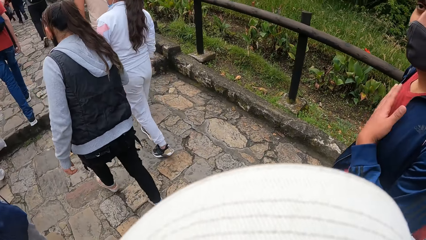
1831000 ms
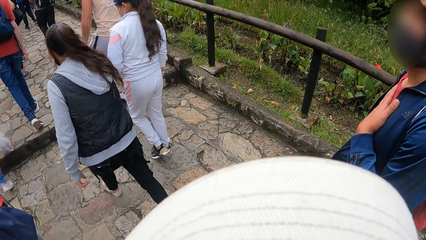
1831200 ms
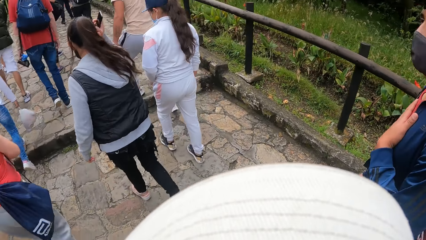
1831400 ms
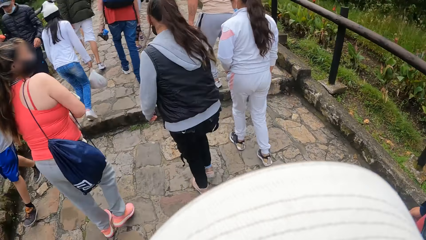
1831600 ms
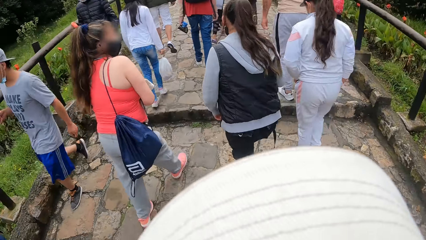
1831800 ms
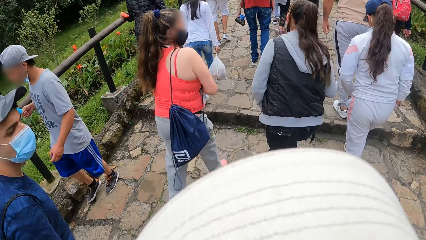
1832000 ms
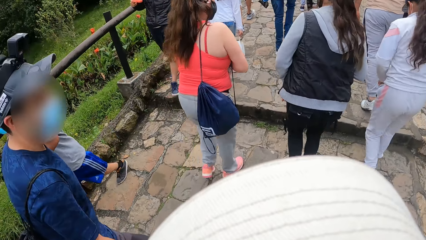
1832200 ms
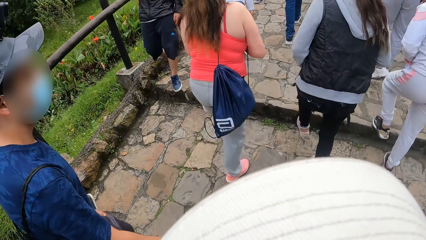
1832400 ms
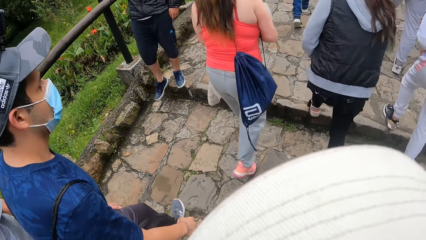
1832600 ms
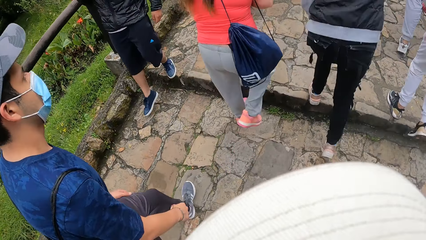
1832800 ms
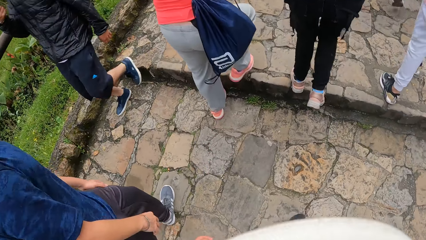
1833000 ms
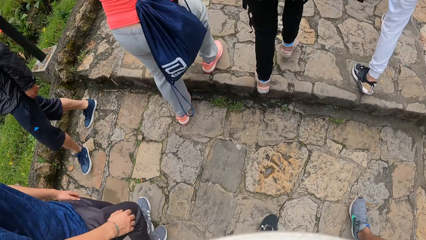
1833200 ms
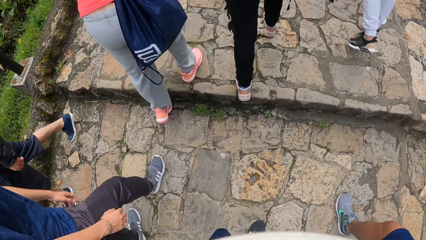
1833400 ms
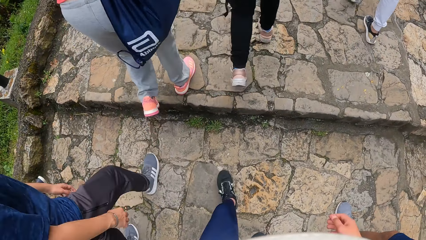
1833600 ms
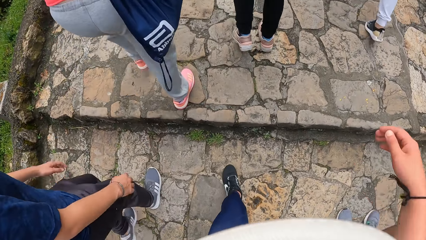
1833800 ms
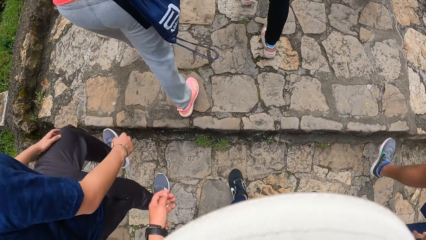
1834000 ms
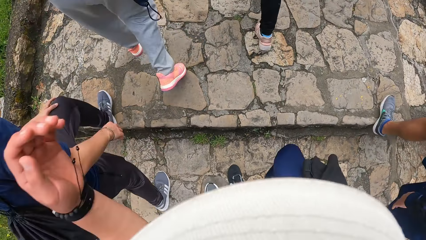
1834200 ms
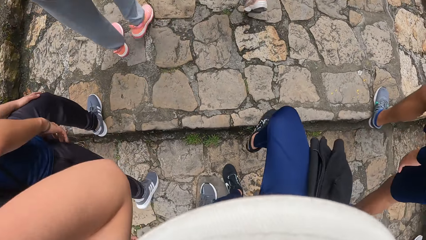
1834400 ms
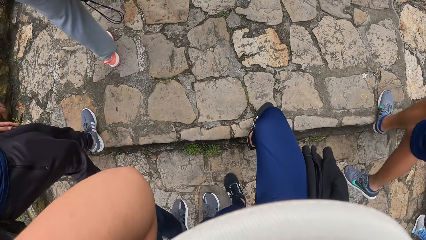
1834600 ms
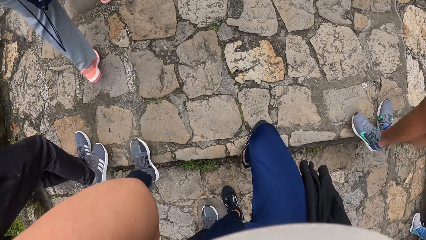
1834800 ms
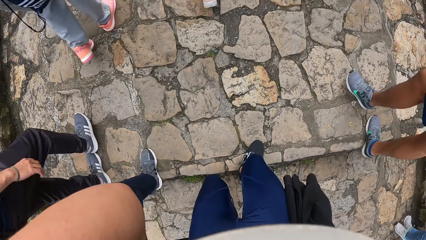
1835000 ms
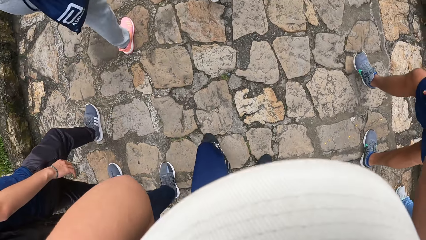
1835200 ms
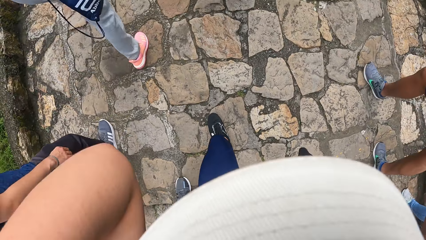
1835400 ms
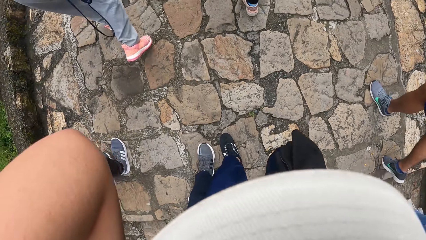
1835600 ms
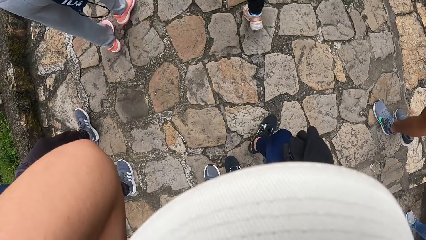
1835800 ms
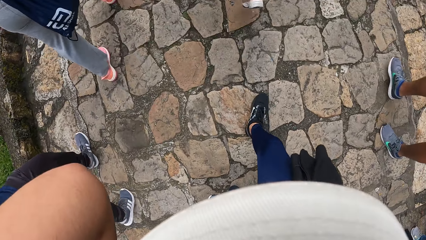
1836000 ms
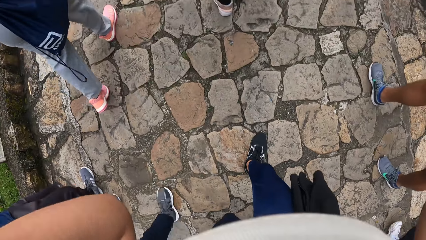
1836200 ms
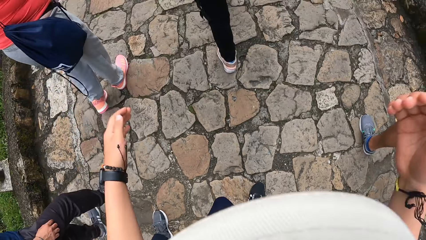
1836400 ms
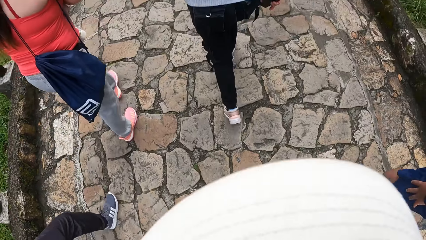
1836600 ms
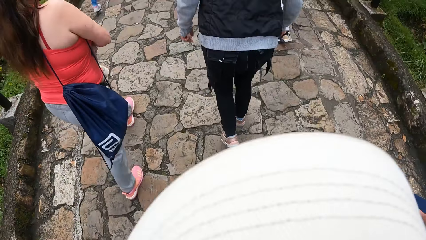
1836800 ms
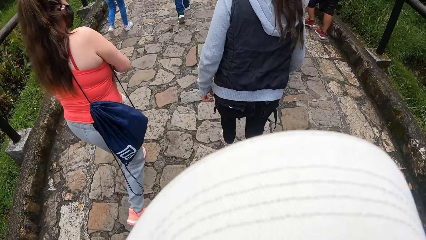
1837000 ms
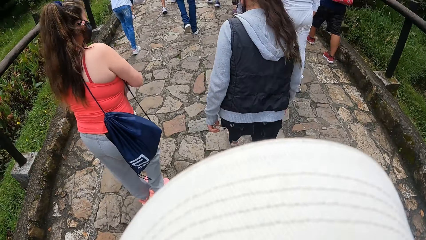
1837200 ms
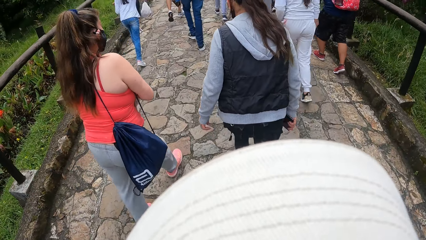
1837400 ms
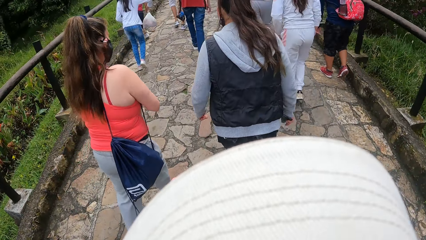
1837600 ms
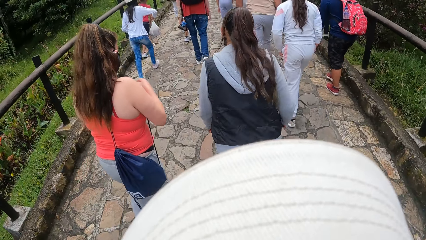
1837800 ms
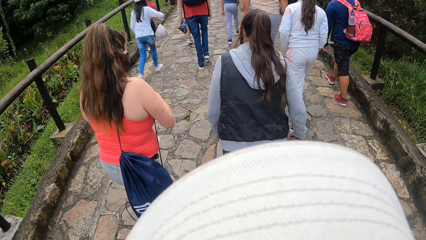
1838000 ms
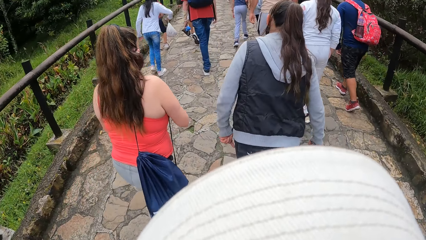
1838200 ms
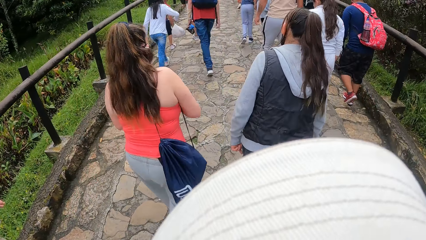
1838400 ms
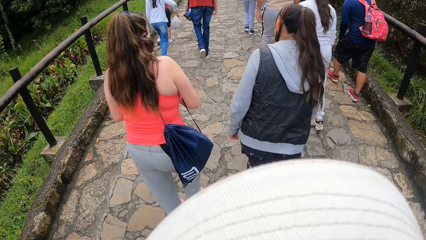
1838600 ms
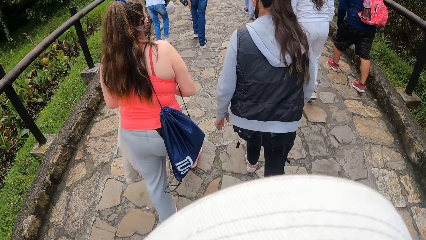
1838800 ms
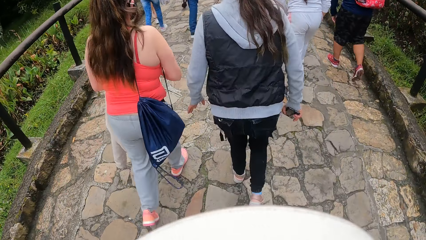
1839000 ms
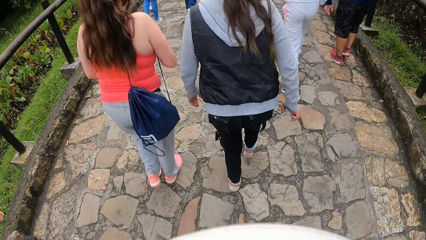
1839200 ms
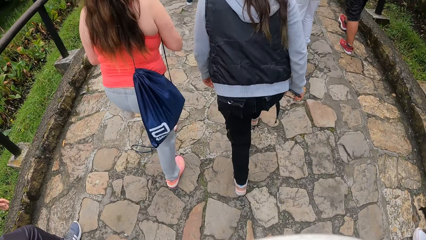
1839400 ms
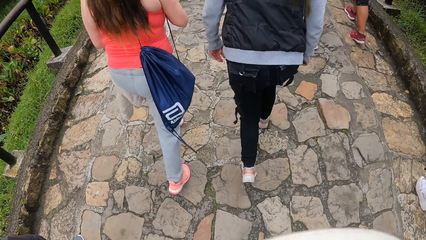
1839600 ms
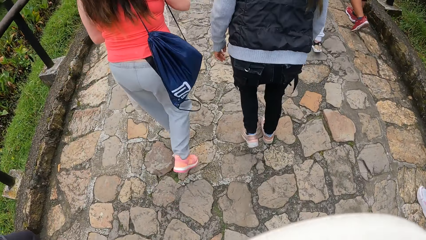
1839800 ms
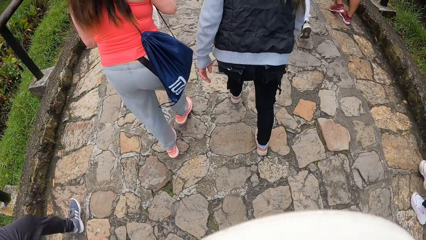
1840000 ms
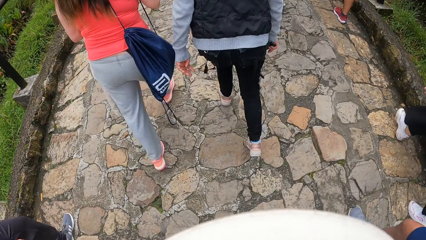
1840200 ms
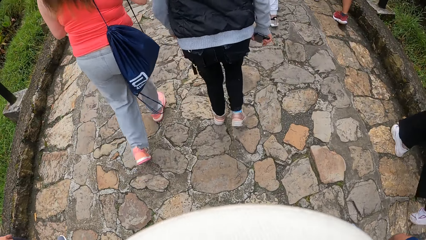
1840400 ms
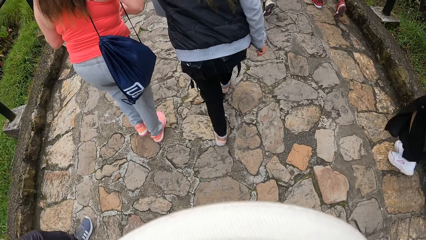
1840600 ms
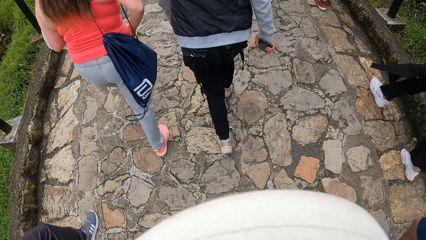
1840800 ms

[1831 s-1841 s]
The camera wearer converses with a man. They walk on the pavement. They adjust the camera on her head with both hands. They lift his hands. They walk on the pavement.

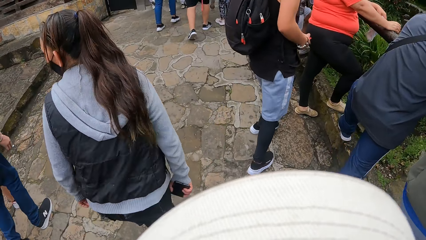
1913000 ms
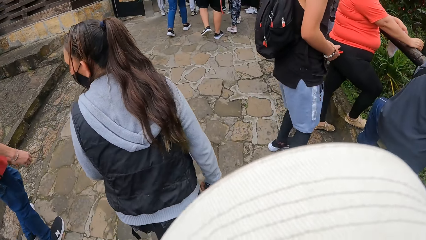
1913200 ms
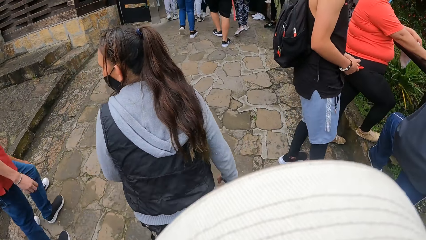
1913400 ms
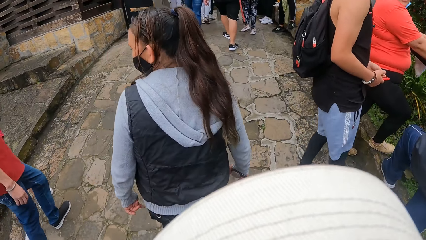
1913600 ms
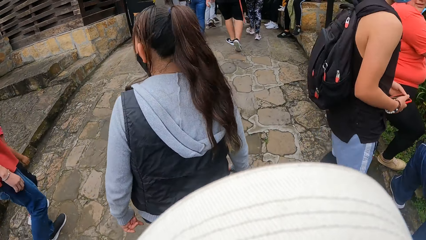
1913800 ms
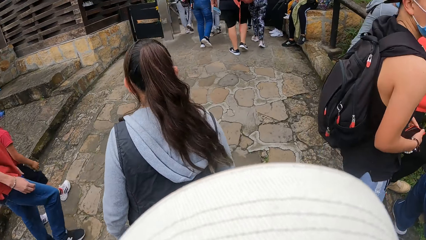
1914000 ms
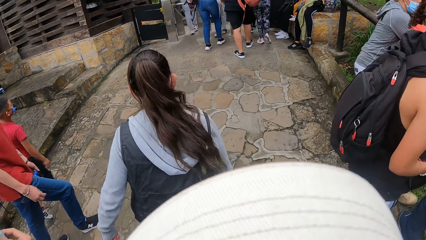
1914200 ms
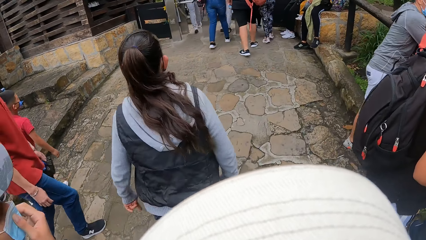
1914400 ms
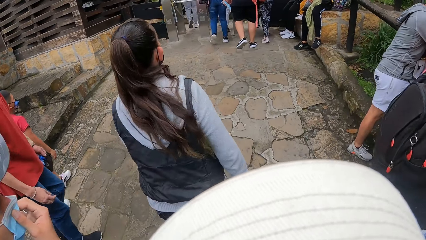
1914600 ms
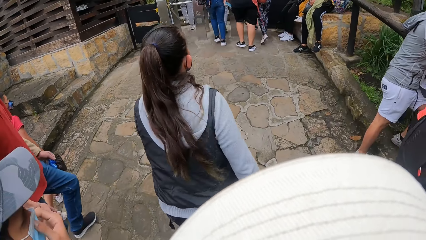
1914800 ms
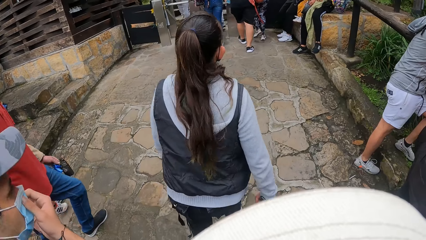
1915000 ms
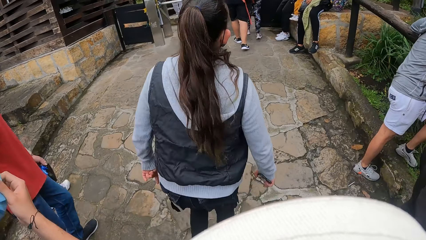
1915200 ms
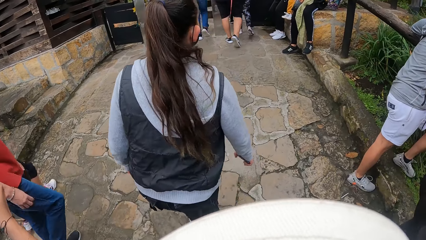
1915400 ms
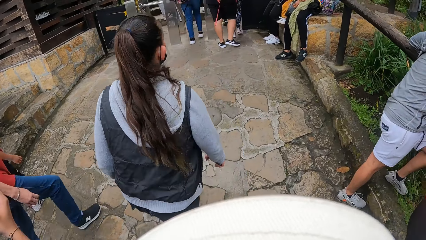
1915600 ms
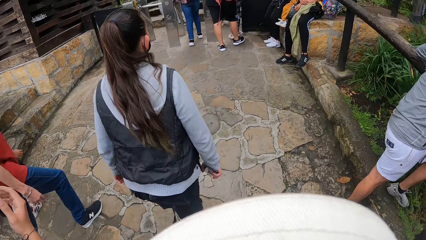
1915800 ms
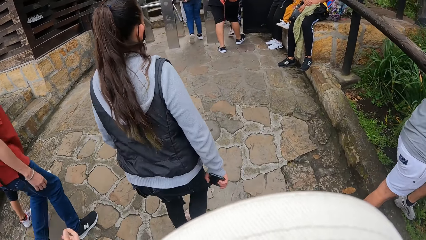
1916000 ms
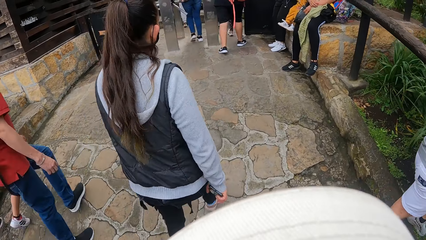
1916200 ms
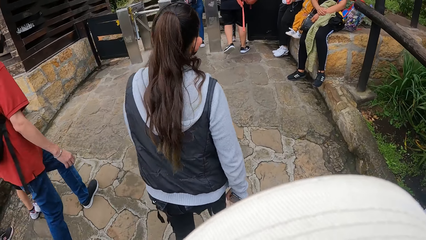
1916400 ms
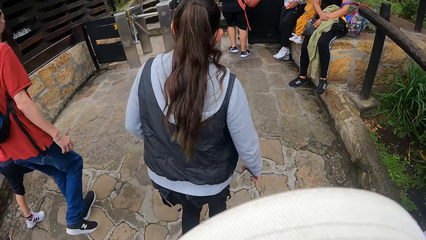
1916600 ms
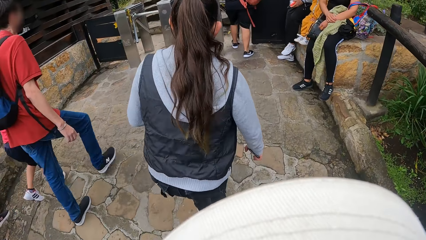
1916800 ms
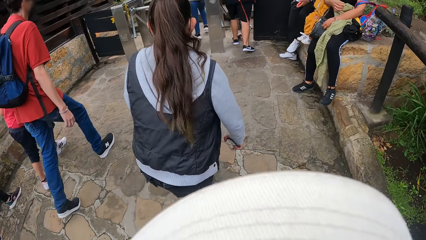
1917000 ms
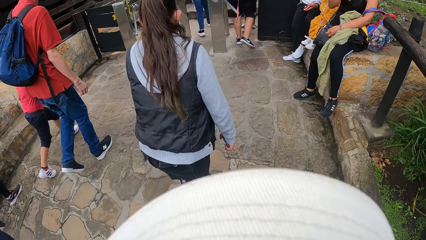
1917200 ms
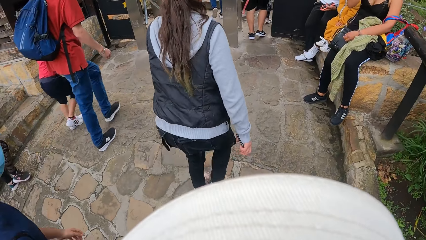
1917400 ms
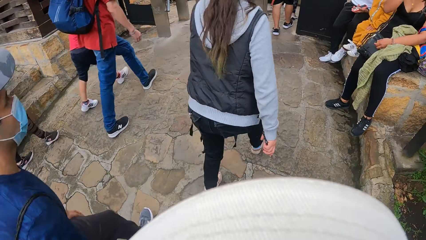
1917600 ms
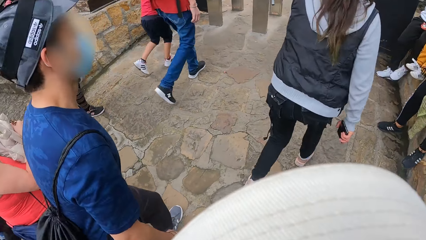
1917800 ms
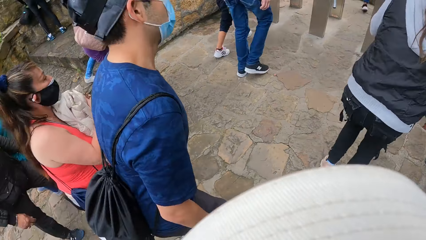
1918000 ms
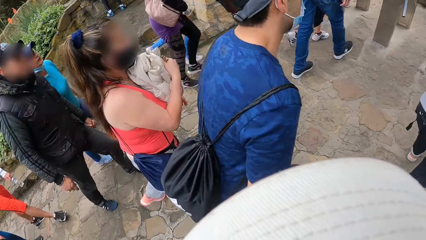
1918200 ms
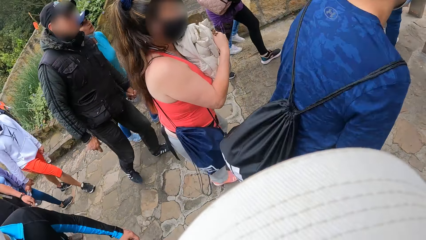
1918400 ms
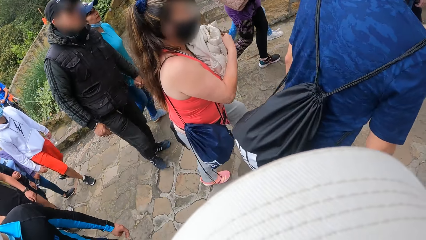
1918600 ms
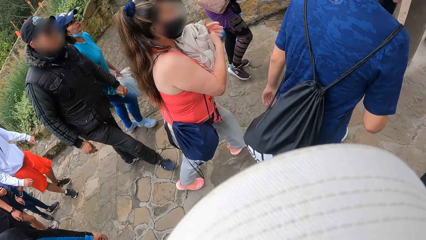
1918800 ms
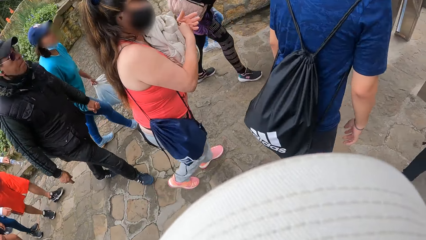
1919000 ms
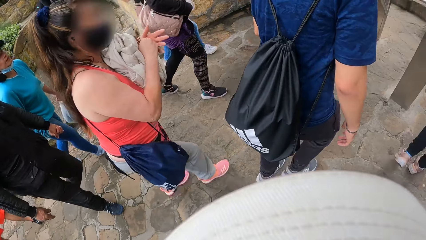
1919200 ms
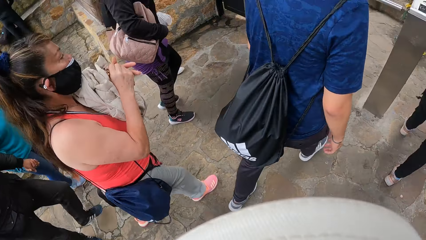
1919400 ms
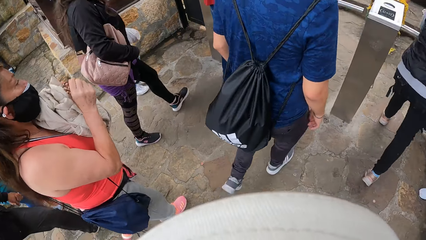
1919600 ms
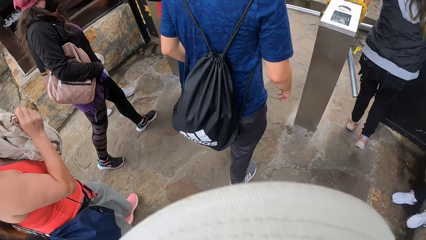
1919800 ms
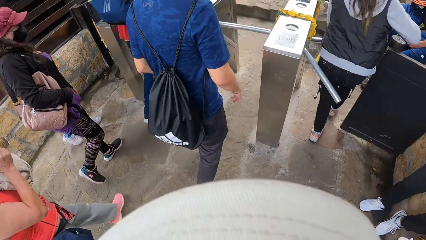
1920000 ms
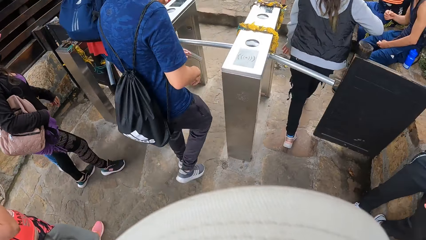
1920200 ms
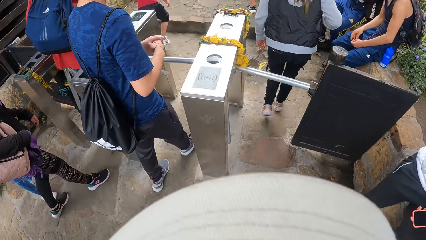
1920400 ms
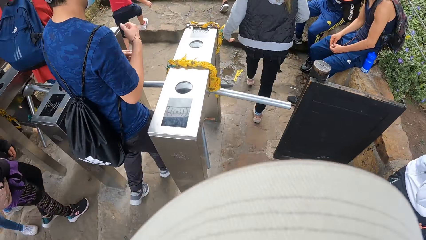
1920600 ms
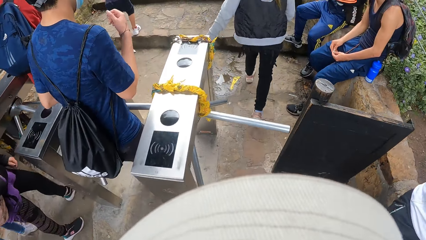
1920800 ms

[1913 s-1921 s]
A man adjusts a face mask. The camera wearer looks around.
